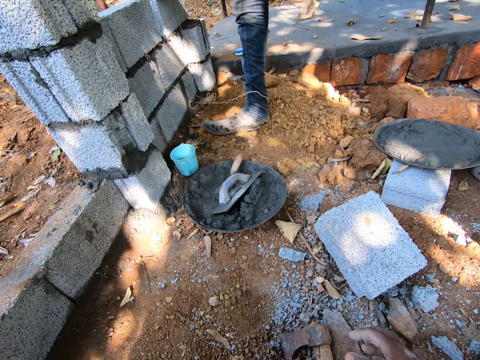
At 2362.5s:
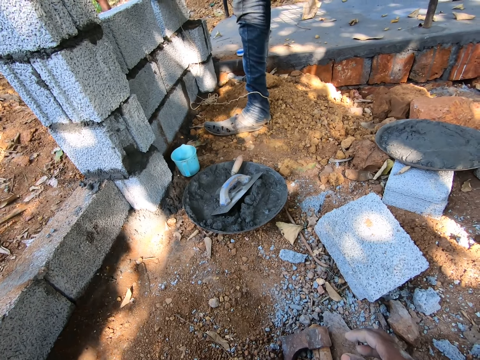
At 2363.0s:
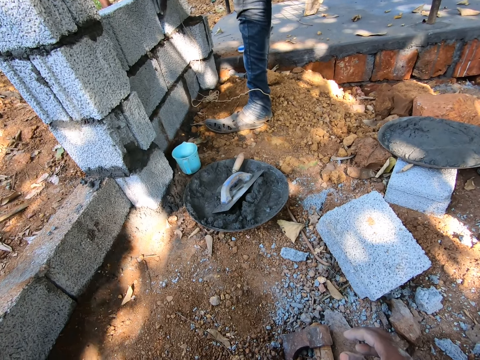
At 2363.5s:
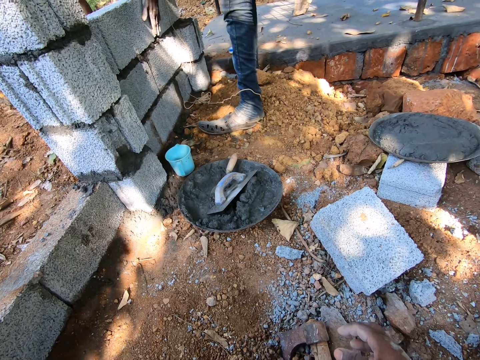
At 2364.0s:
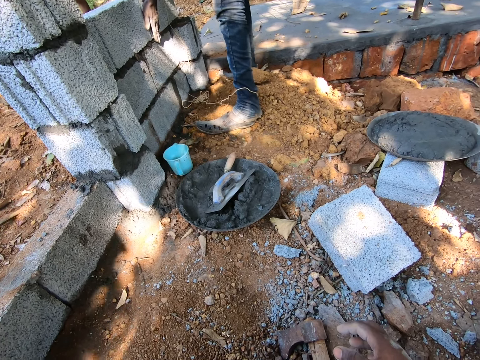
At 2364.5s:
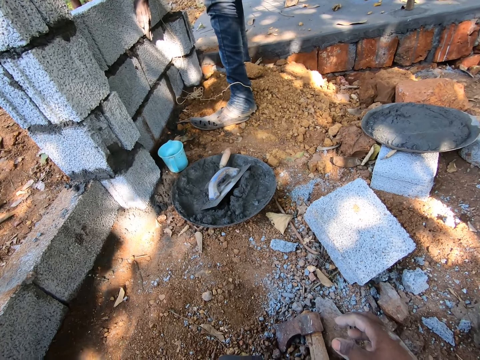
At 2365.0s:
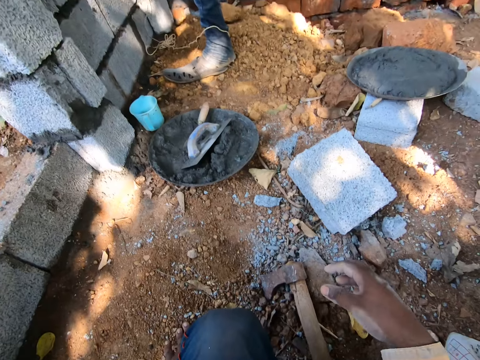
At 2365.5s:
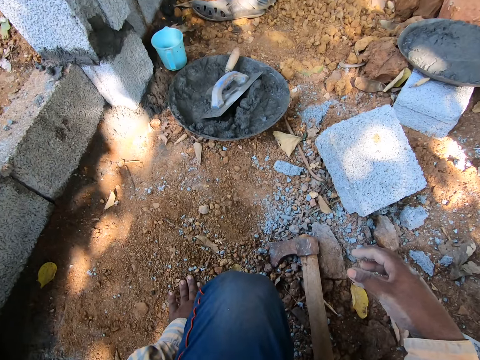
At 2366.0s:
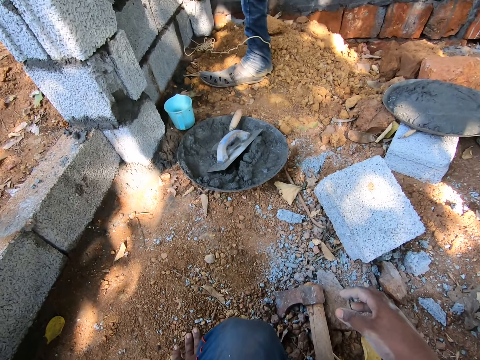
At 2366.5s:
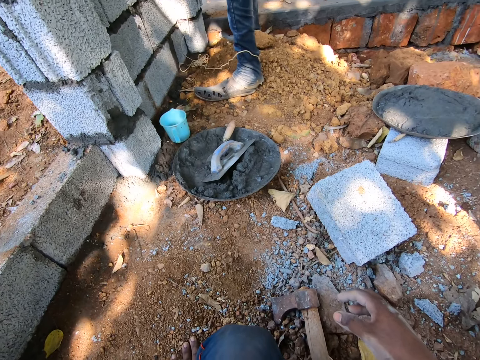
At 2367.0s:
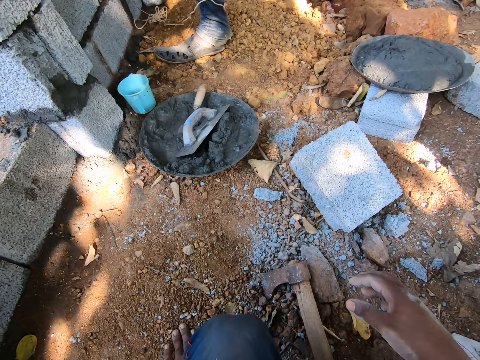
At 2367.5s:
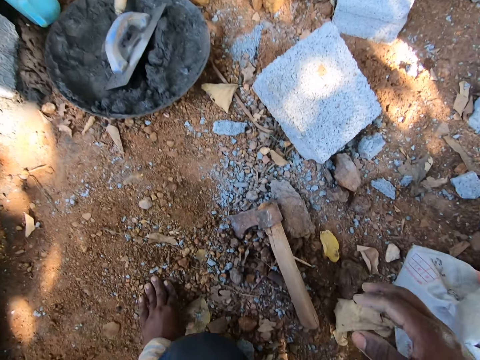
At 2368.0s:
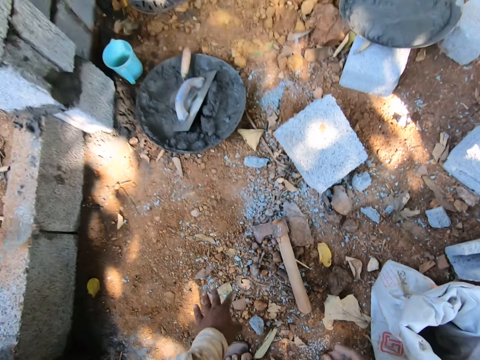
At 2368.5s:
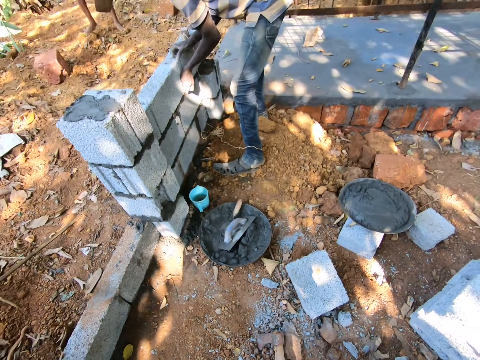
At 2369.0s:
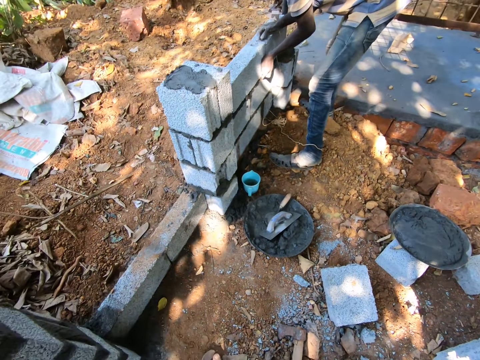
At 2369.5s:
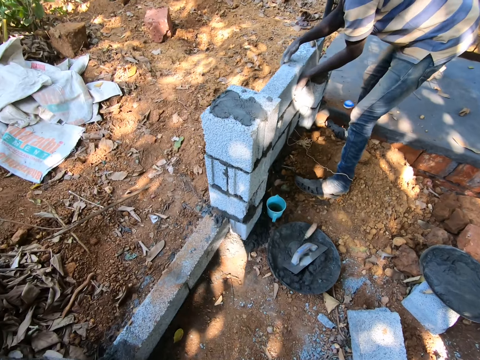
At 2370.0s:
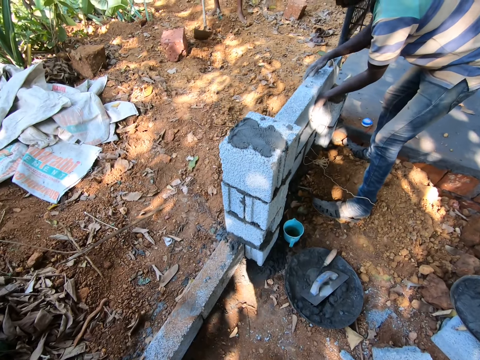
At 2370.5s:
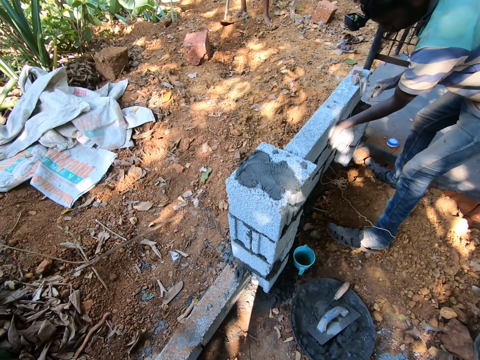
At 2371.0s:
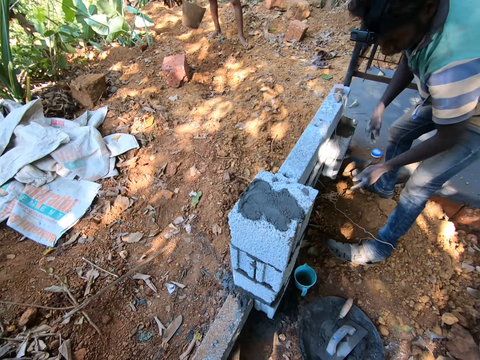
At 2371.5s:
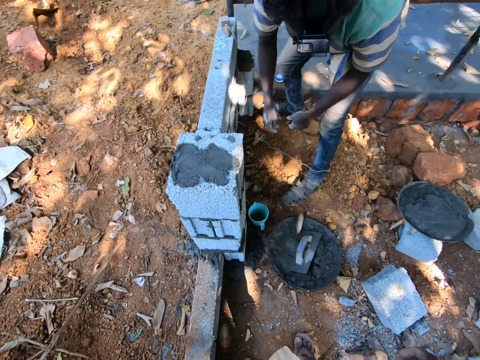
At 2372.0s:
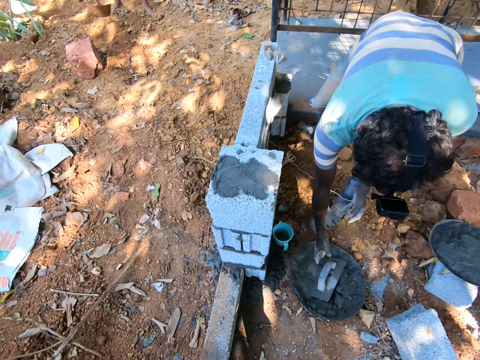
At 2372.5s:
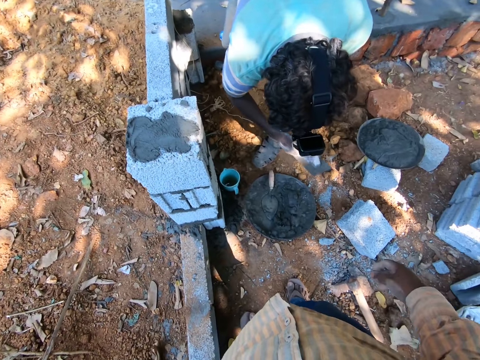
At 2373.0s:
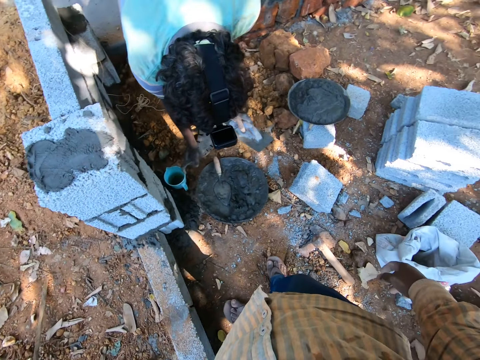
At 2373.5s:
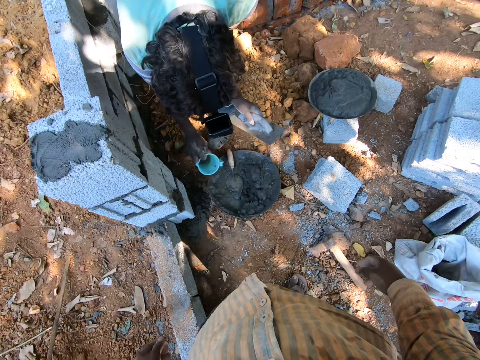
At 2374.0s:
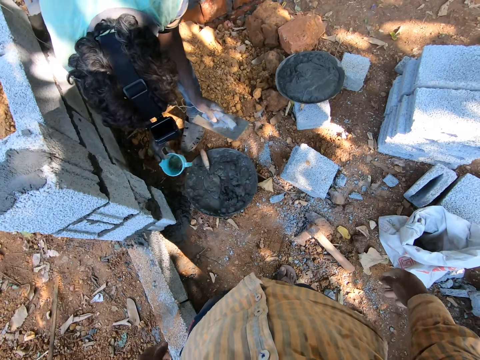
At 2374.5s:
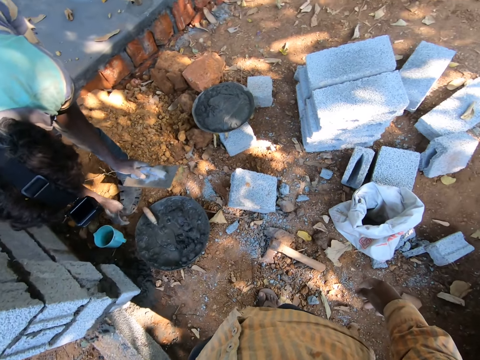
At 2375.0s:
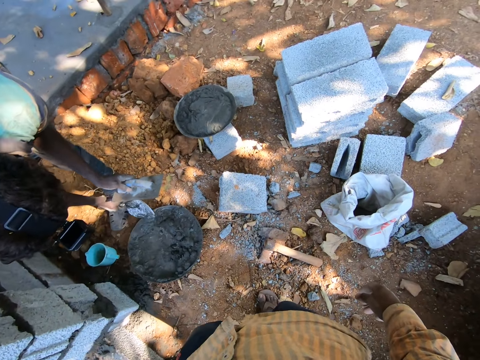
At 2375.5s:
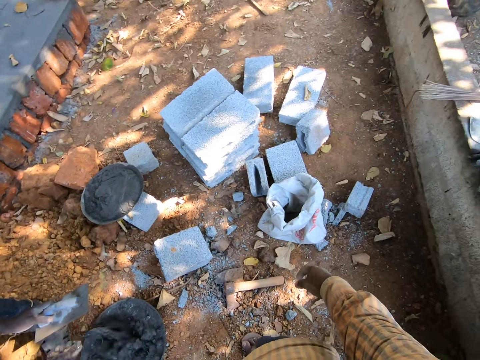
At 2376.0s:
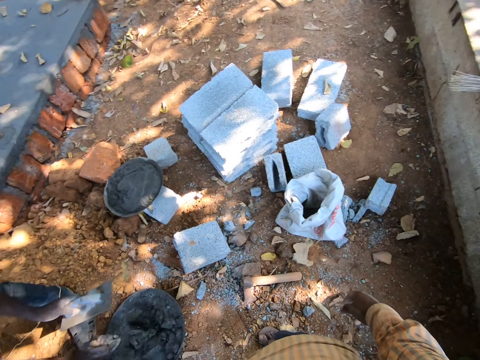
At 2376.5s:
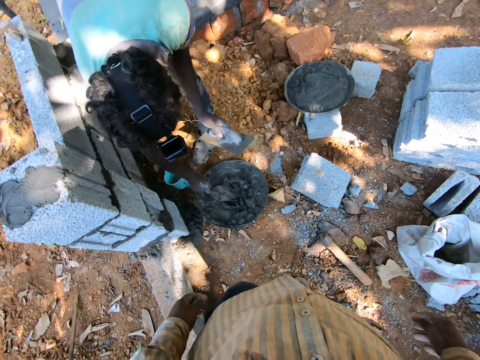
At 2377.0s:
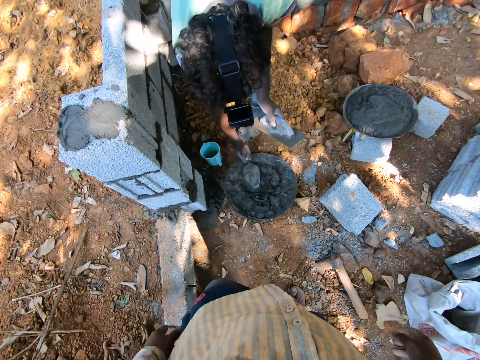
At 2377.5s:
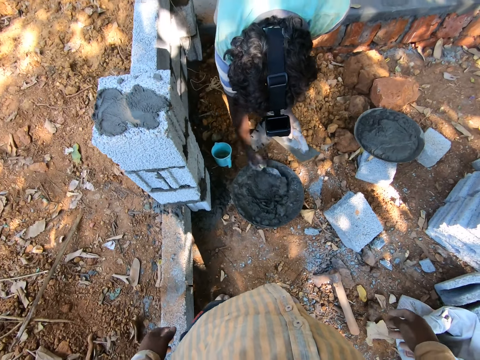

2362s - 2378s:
The man puts the piece of broken block in the stack of cemented blocks with both hands. The camera wearer stands and walks. The man picks up the finishing trowel from the head pan with his right hand. The man passes the finishing trowel to his left hand. The man picks up a cup from the ground with his right hand. The man pours water from the cup into the head pan with his right hand. The man drops the cup on the ground with his right hand. The camera wearer looks around. The man picks up the brick trowel with his right hand. The man mixes the cement in the head pan with the brick trowel in his right hand.

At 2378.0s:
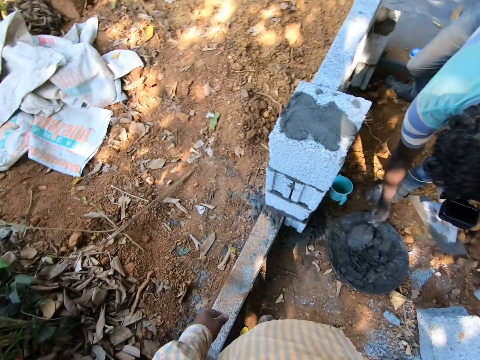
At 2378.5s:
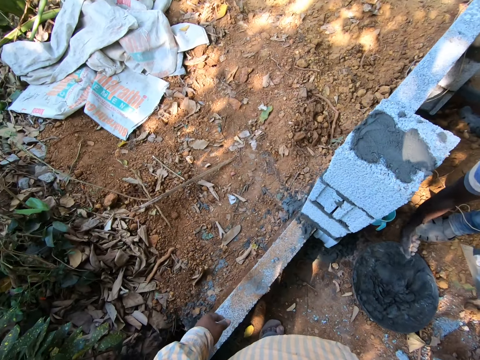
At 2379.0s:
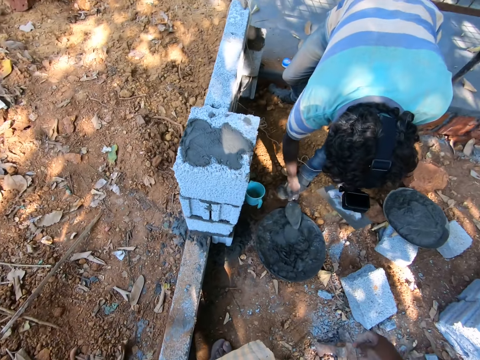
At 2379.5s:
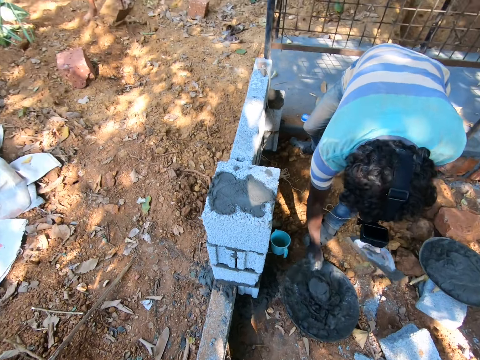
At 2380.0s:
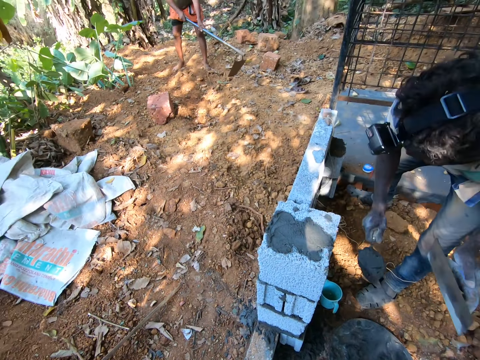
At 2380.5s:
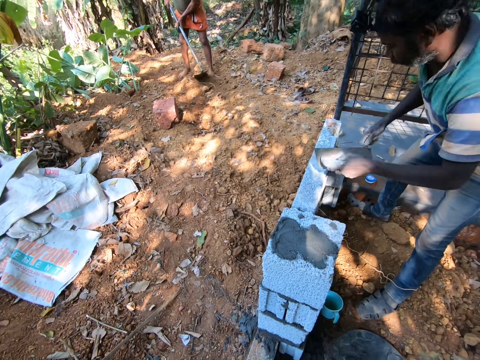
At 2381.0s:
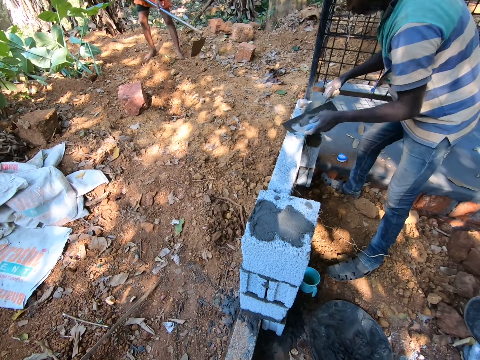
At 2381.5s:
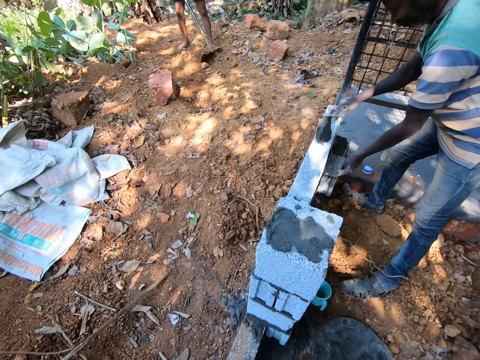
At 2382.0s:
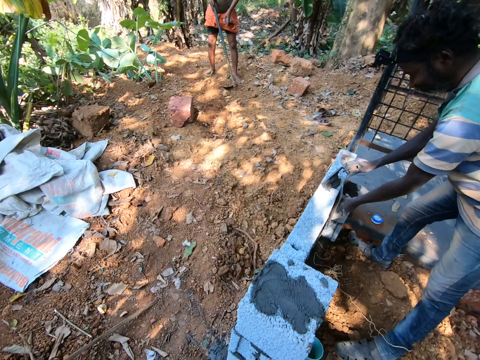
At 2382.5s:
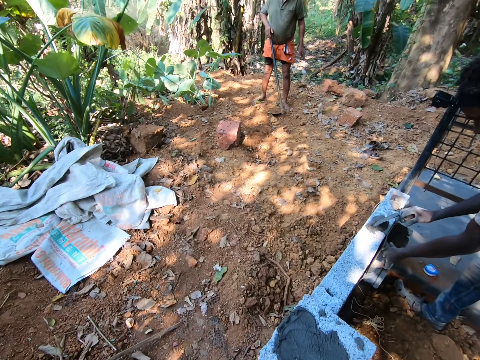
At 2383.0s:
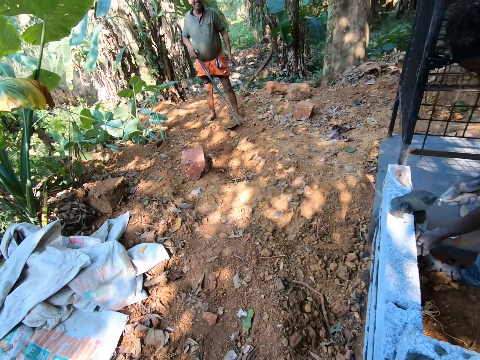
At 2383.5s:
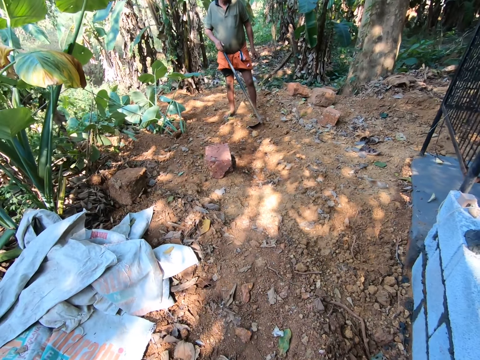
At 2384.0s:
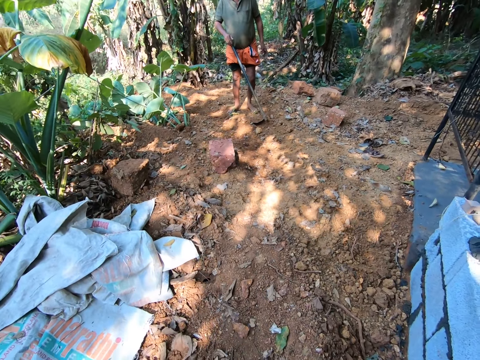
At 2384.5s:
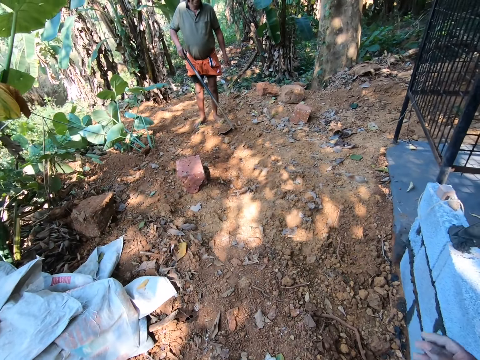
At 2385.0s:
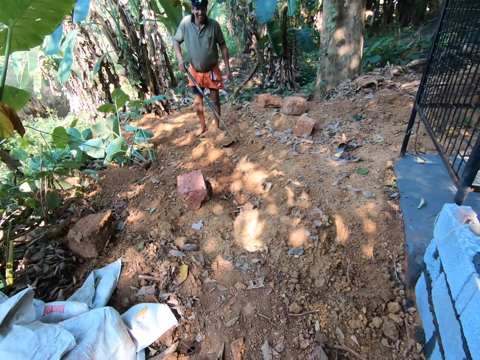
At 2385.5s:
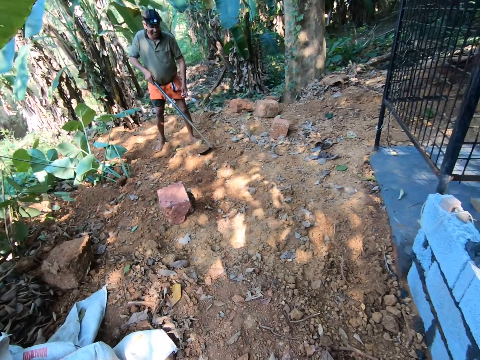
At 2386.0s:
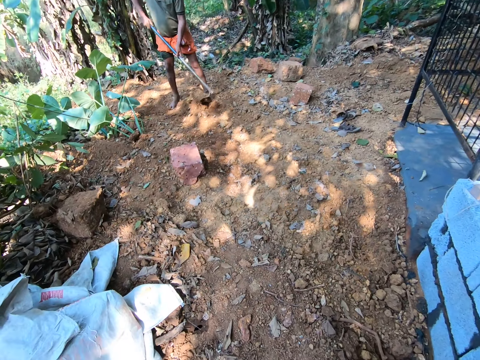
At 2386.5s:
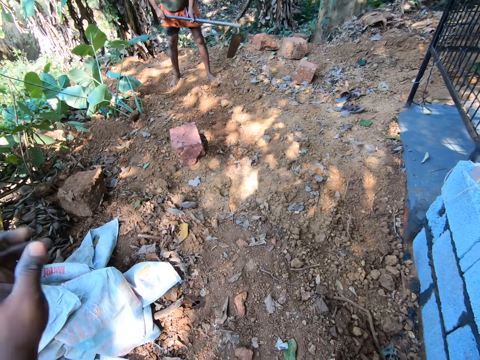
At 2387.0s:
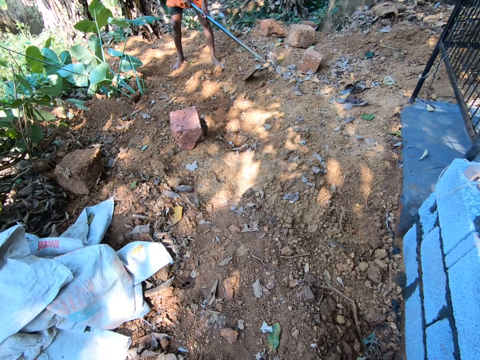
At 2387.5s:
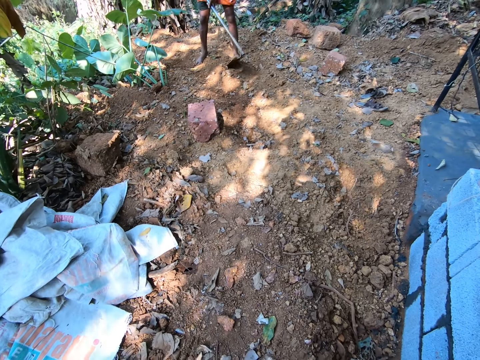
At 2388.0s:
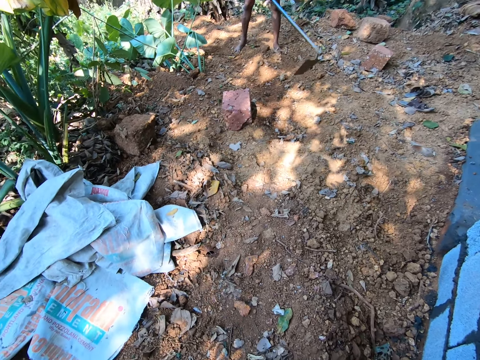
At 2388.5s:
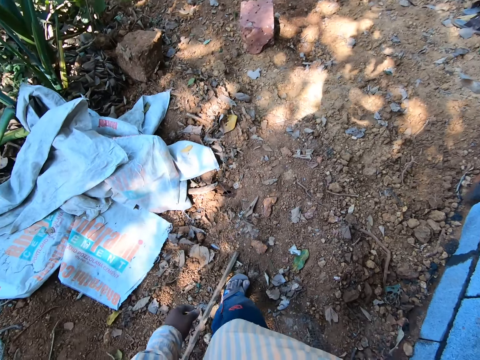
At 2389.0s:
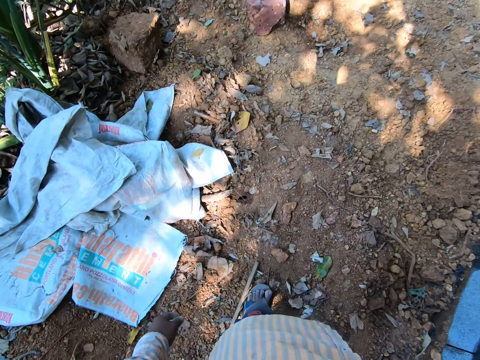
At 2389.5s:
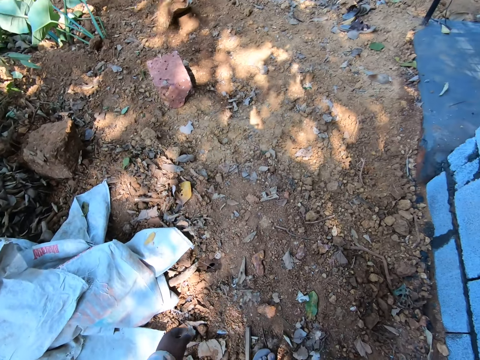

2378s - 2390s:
The man packs some cement from the head pan with the brick trowel with his right hand. The camera wearer interacts with the man. The man pours the cement on the stack of cemented blocks with the brick trowel in his right hand. The man spreads the cement on the stack of cemented blocks with the brick trowel in his right hand. Another man holds the hoe with his right hand. The camera wearer interacts with the other man. The other man digs the ground with the hoe in both hands.
